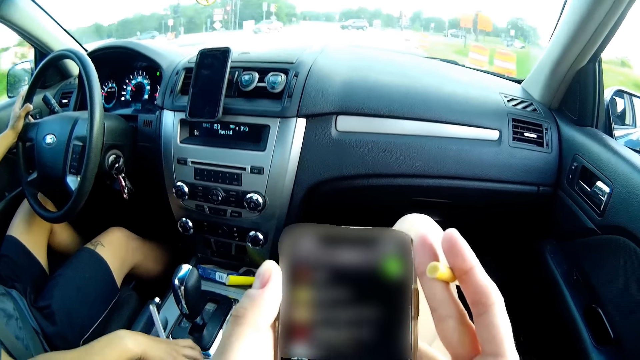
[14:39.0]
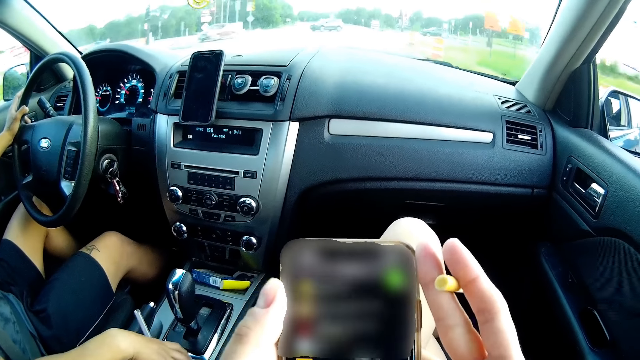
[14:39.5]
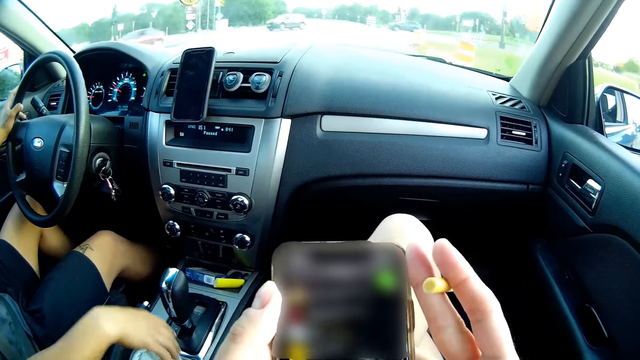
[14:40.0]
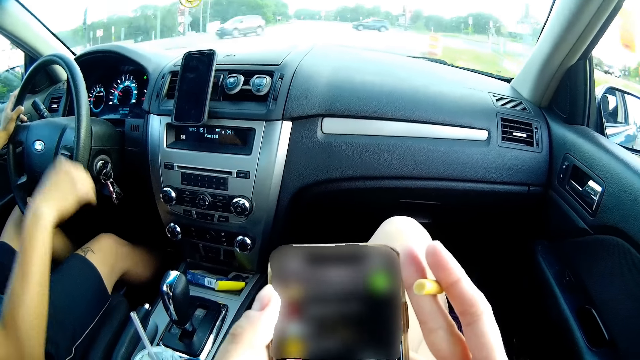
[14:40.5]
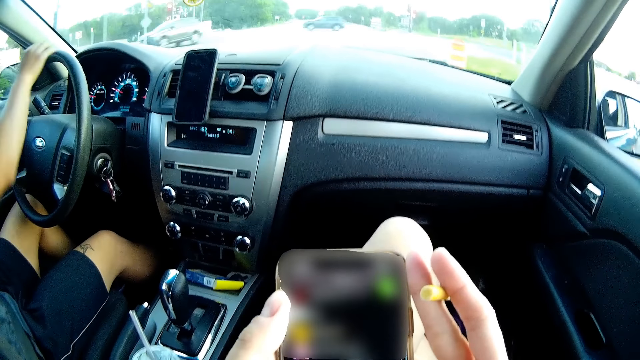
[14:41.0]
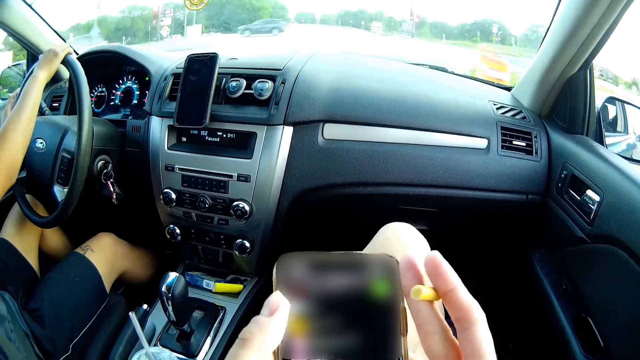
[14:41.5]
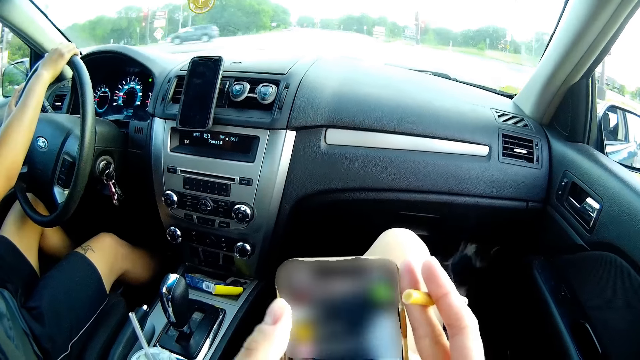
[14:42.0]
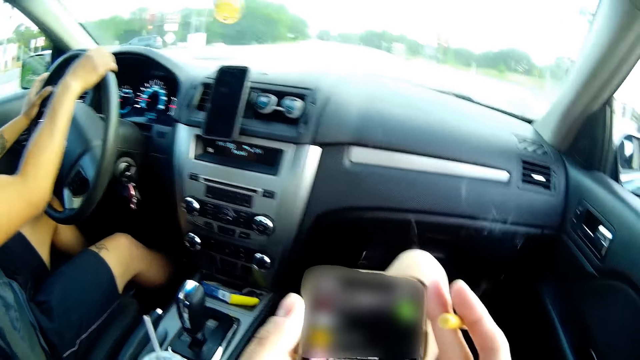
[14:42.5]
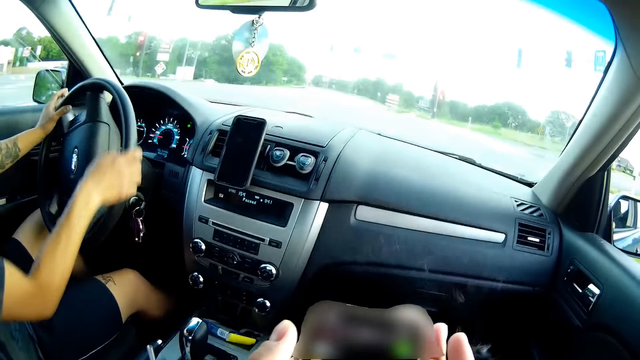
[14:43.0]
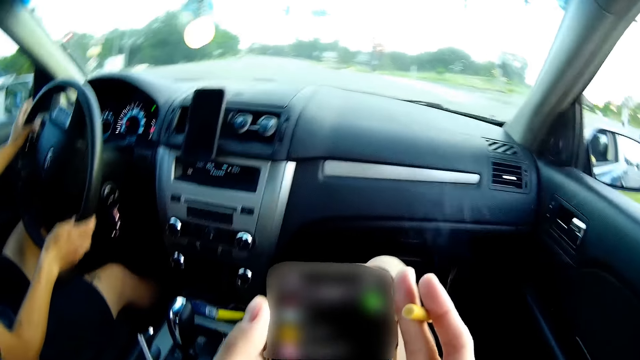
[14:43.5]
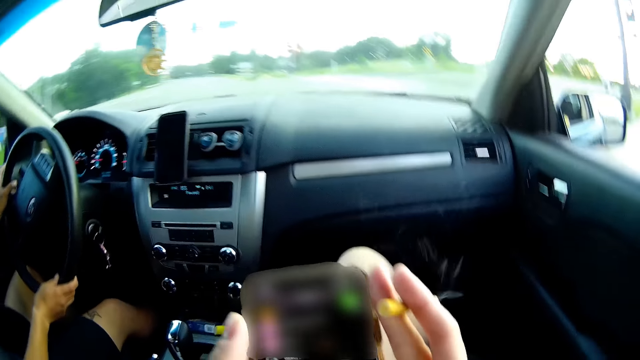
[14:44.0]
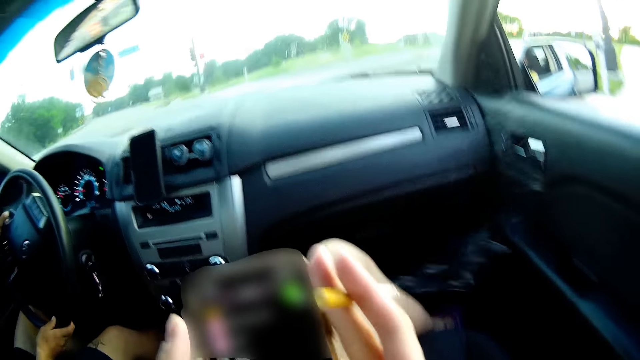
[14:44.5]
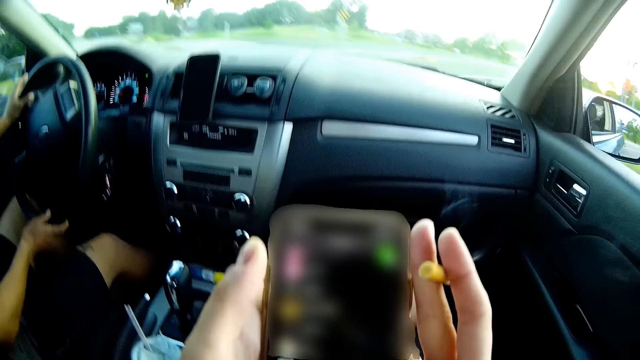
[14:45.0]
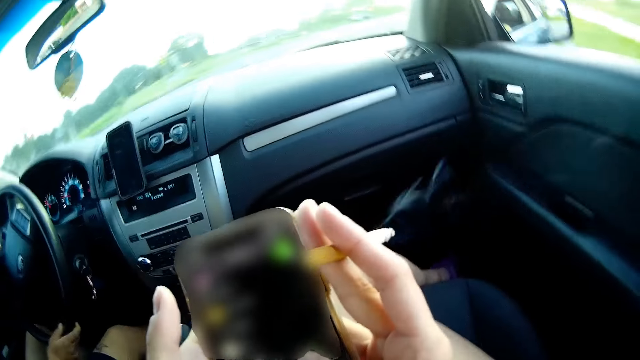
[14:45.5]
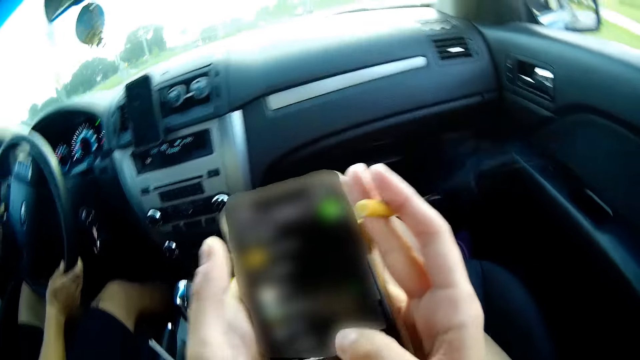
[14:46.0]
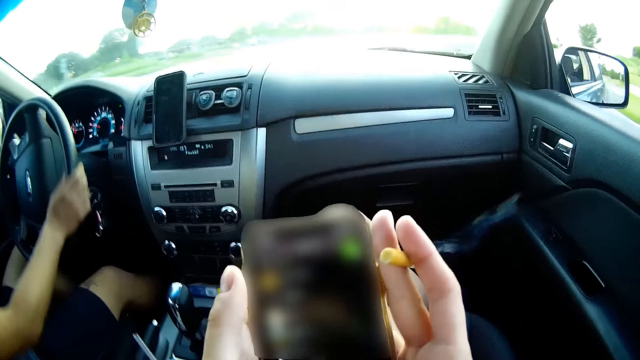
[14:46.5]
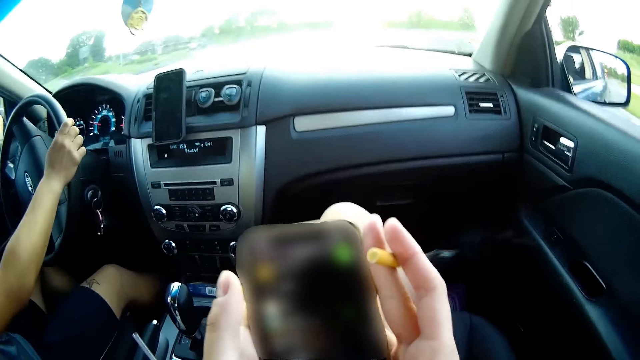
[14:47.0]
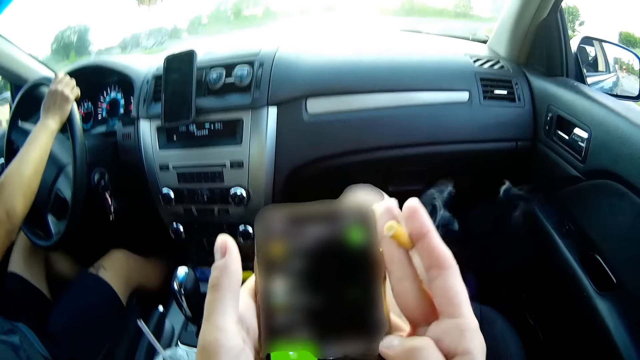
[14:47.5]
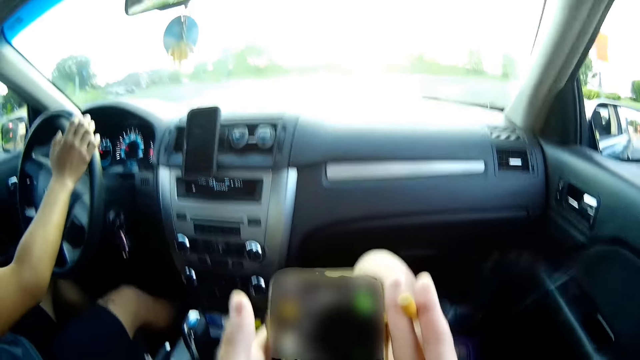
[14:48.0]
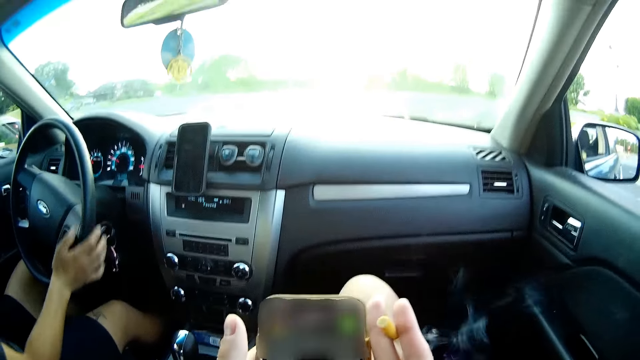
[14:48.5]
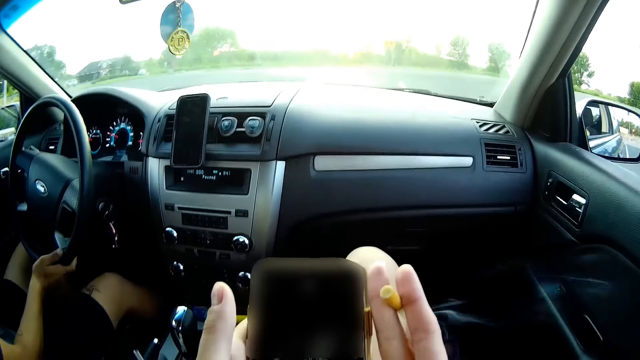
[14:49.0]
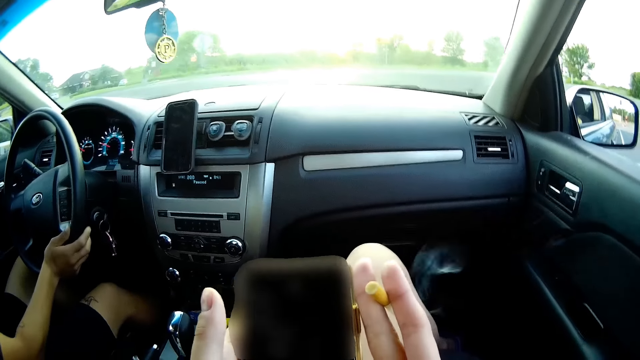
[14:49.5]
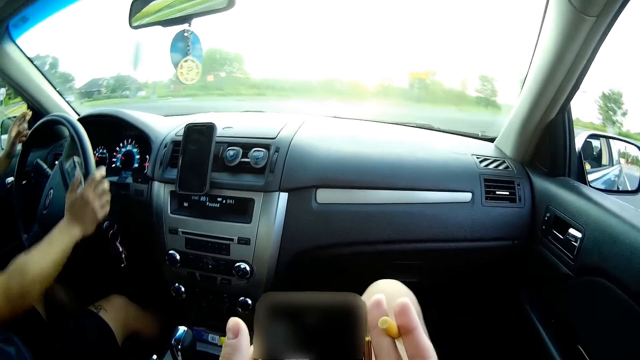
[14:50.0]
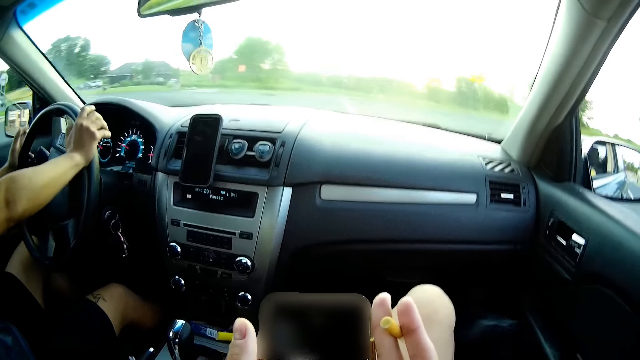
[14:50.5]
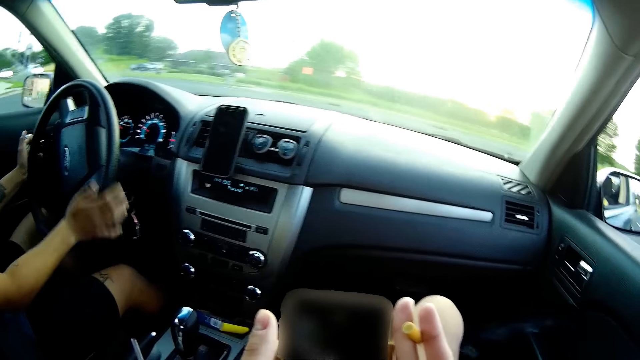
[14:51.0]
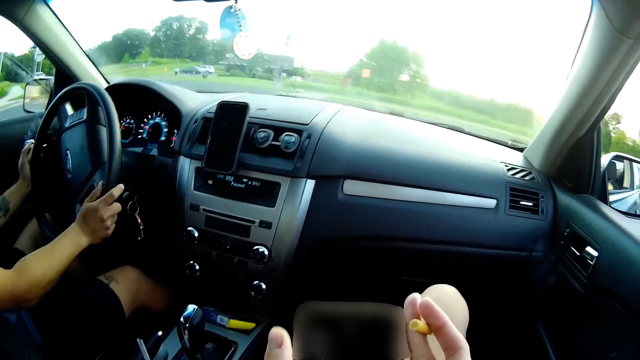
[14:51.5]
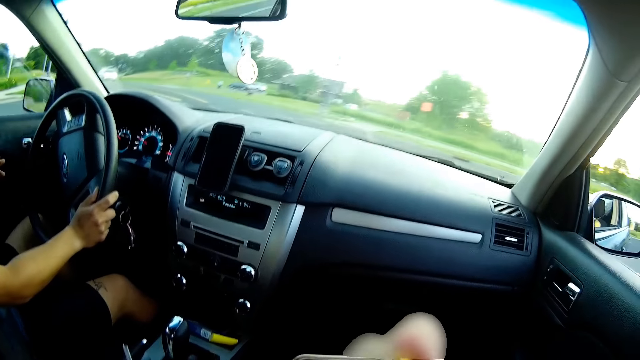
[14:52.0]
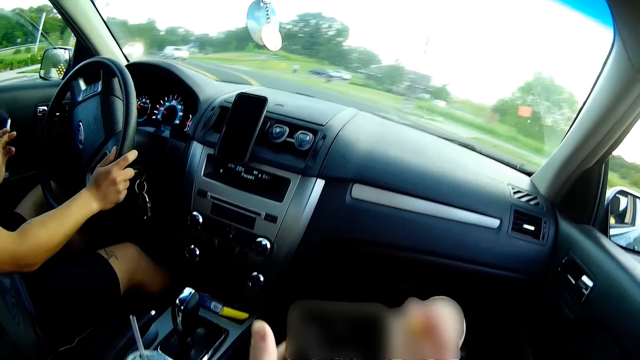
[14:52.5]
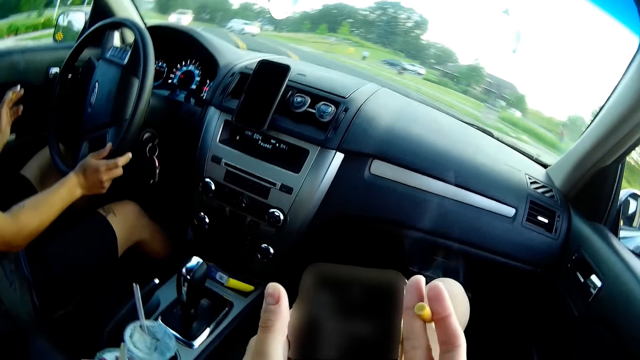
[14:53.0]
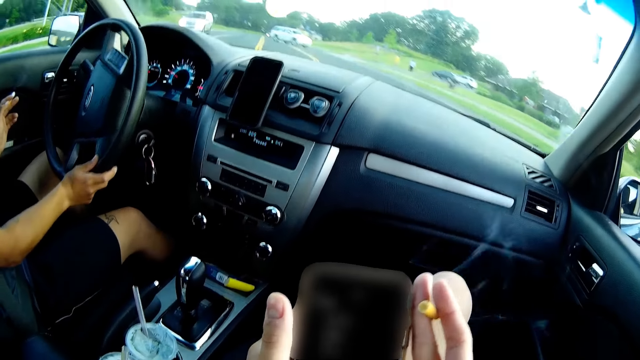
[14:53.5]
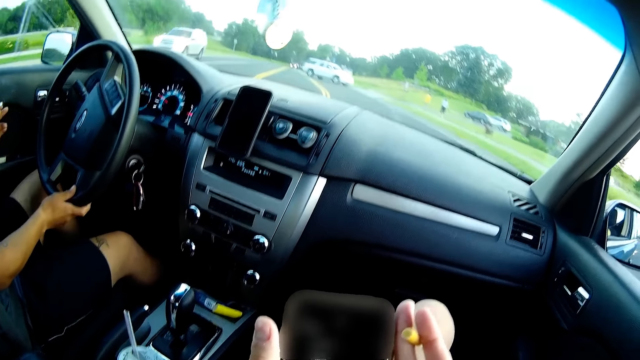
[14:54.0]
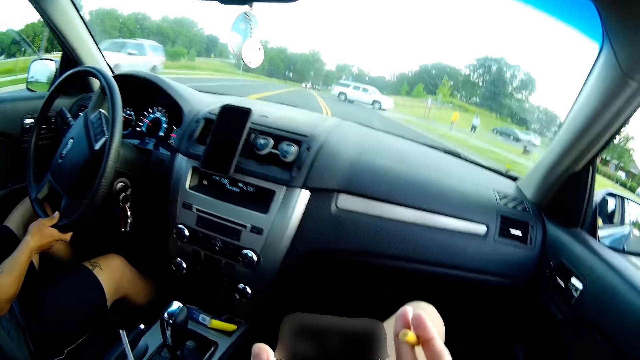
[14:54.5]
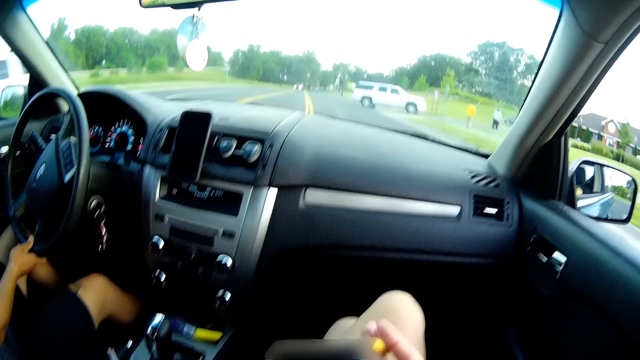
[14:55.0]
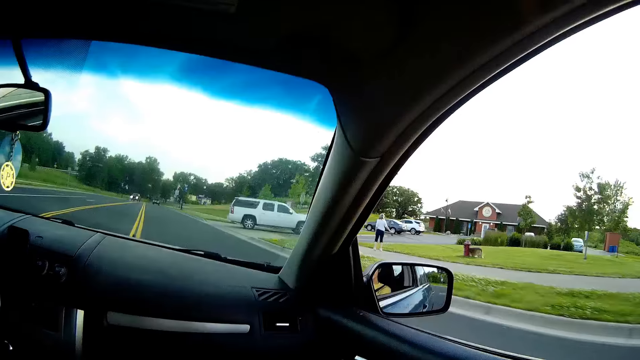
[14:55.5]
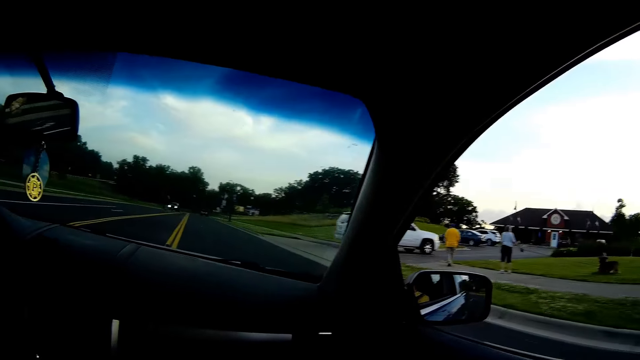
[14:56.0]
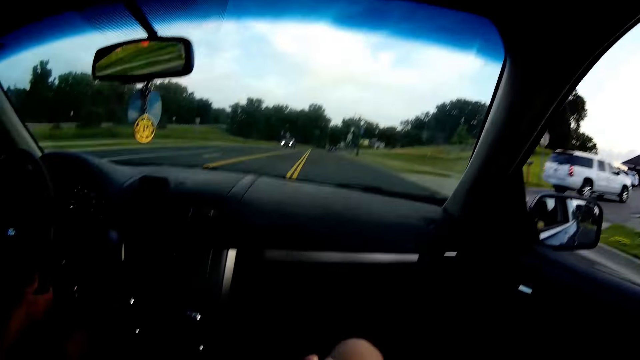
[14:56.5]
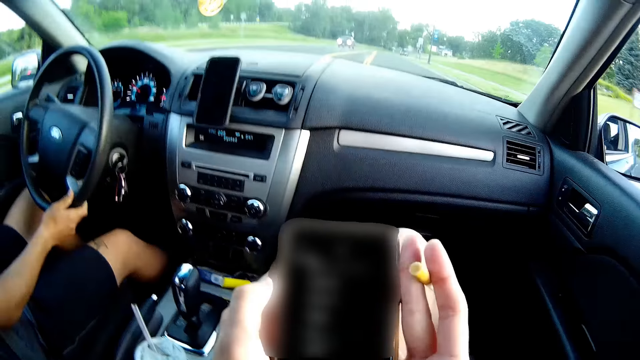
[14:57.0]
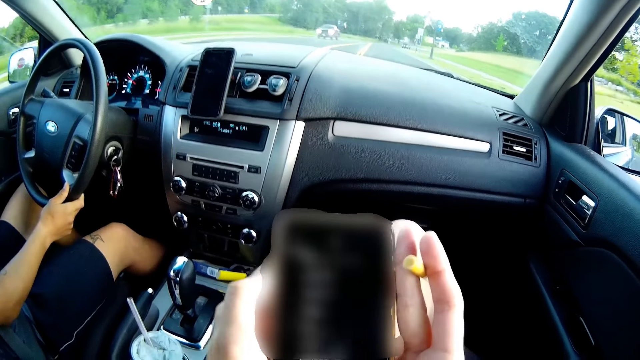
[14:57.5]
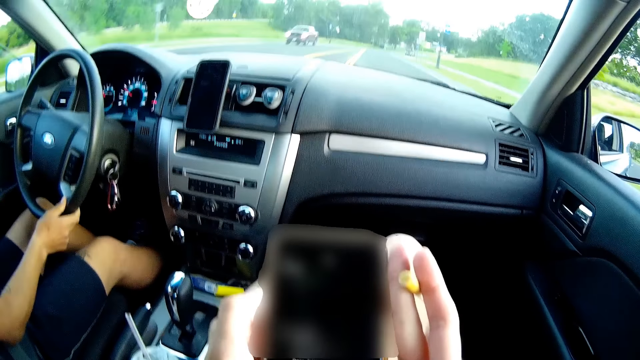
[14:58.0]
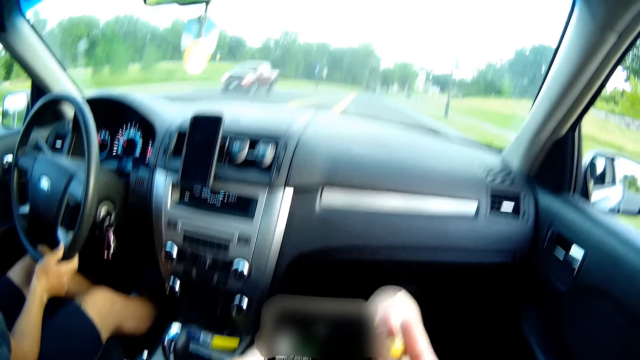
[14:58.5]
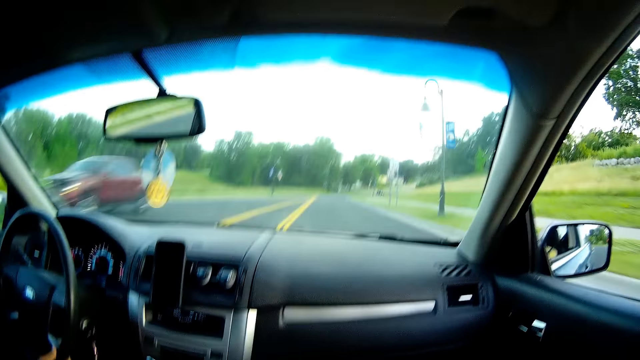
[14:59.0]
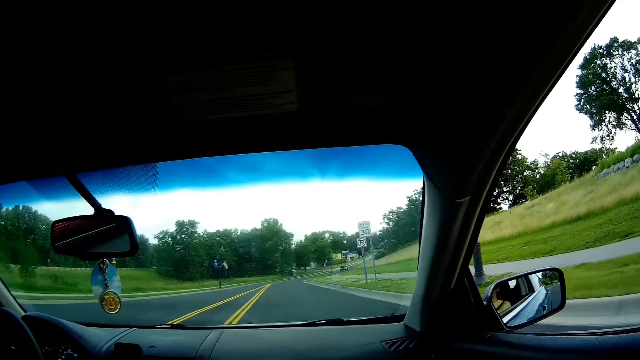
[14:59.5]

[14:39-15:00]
The man puts his right hand on the car steering wheel. The man holds the steering wheel with the left hand and drives the car on the road. The man removes his left hand from the car steering wheel. The camera wearer looks around. The man drives the car on the road. The camera wearer converses with the man. A truck drives past the man.
